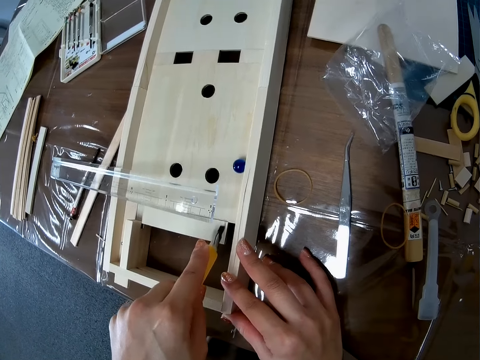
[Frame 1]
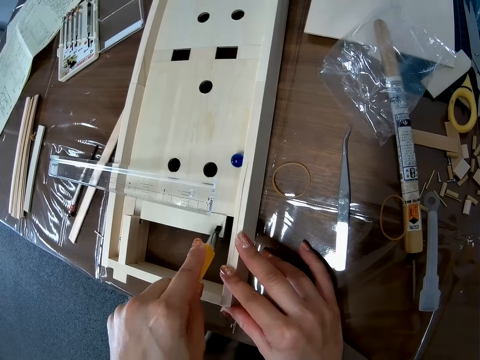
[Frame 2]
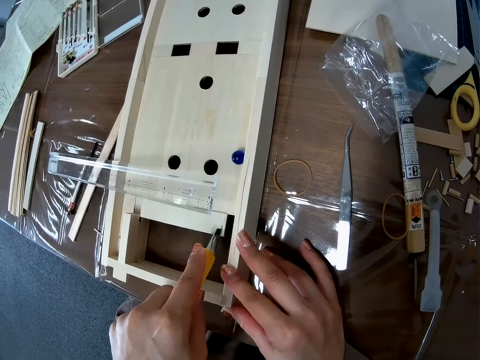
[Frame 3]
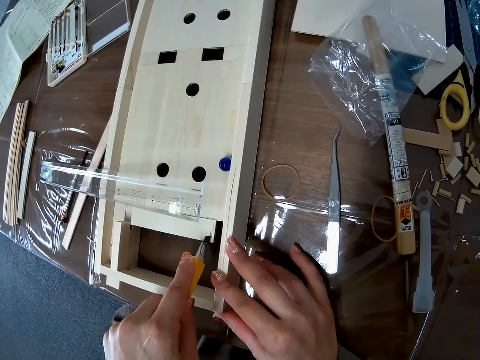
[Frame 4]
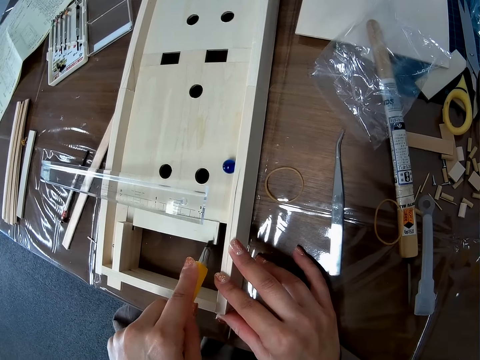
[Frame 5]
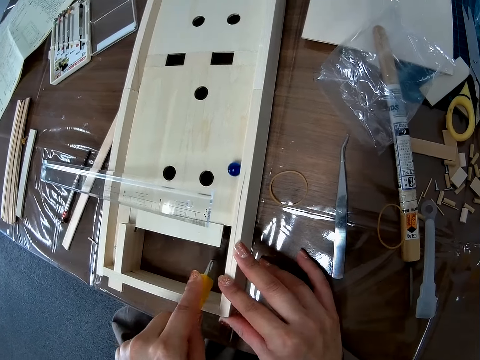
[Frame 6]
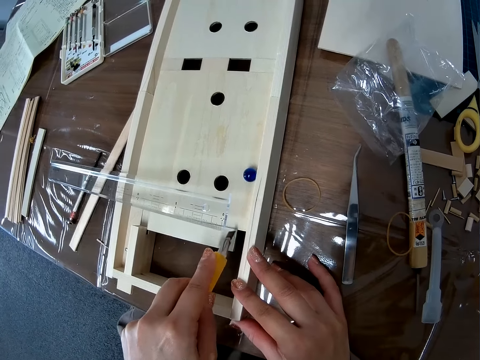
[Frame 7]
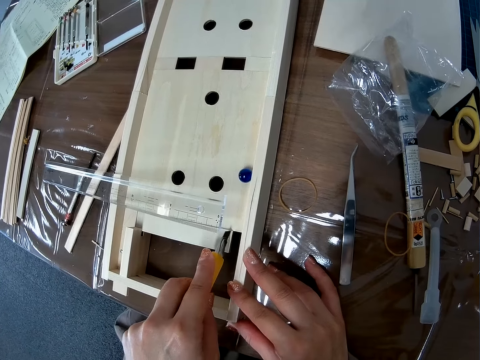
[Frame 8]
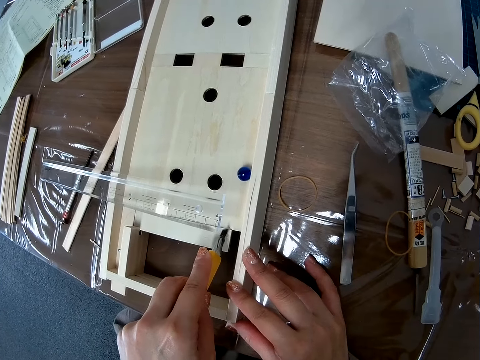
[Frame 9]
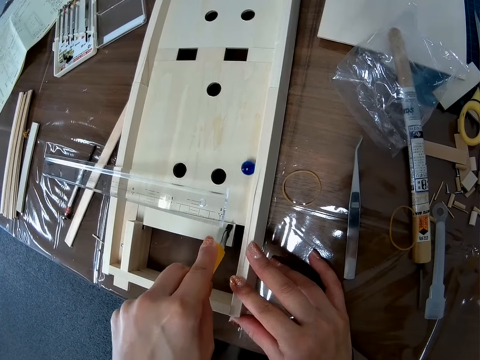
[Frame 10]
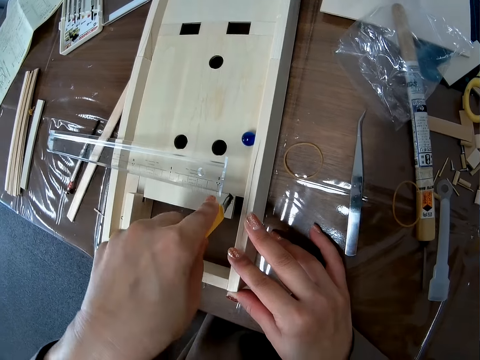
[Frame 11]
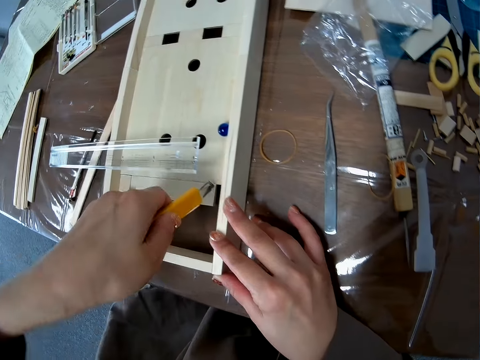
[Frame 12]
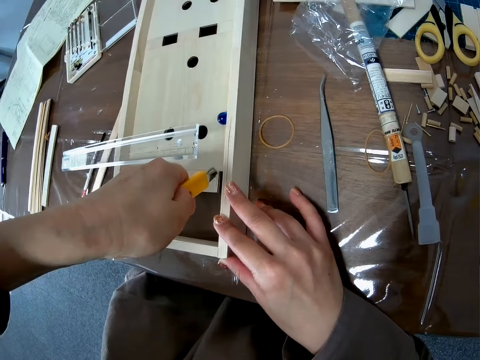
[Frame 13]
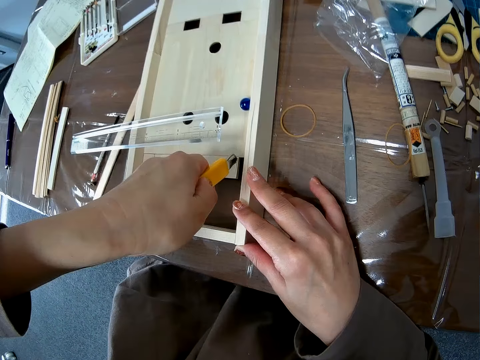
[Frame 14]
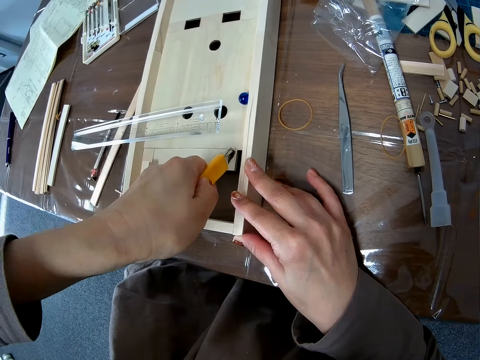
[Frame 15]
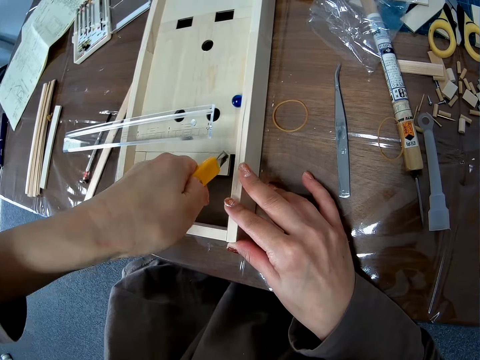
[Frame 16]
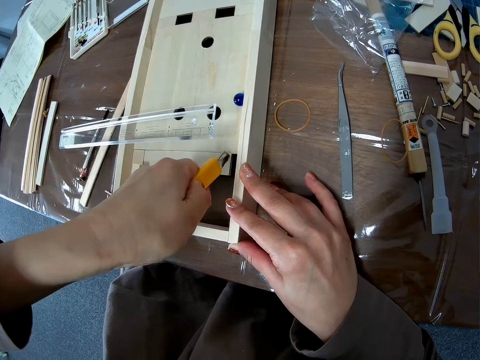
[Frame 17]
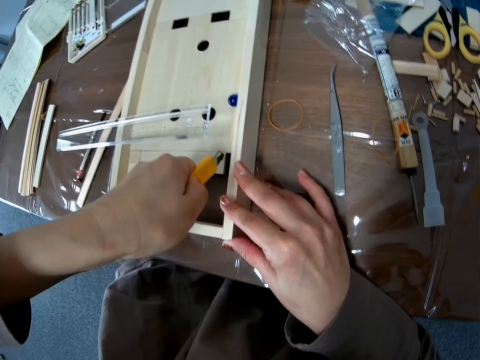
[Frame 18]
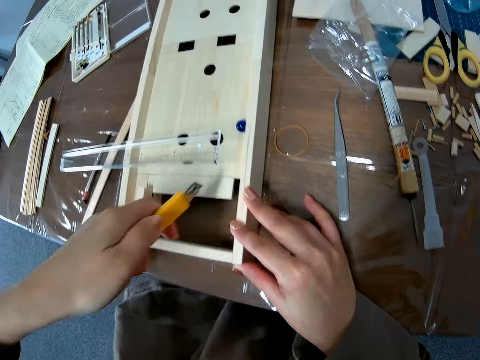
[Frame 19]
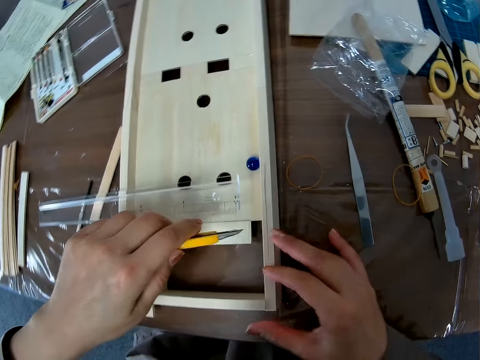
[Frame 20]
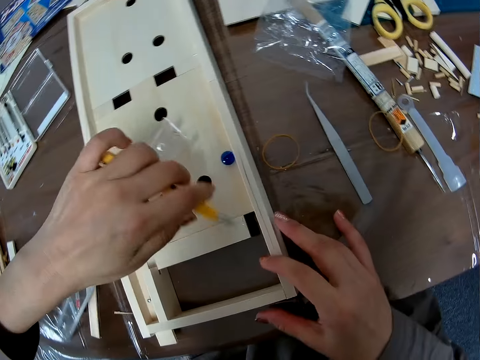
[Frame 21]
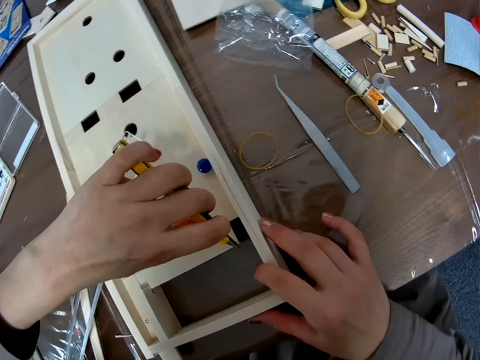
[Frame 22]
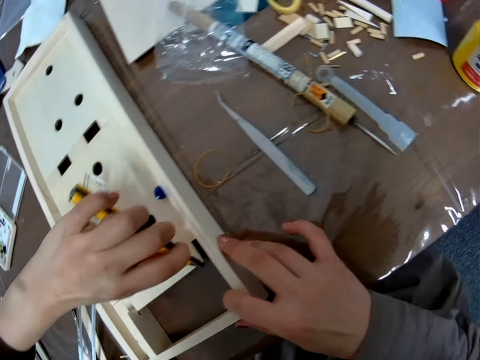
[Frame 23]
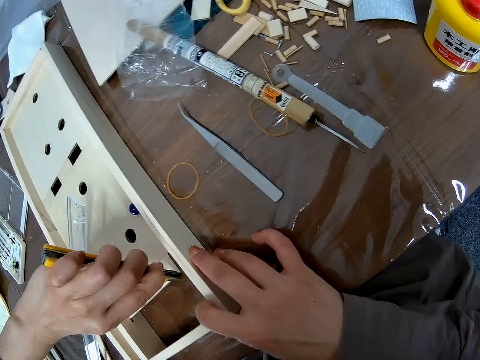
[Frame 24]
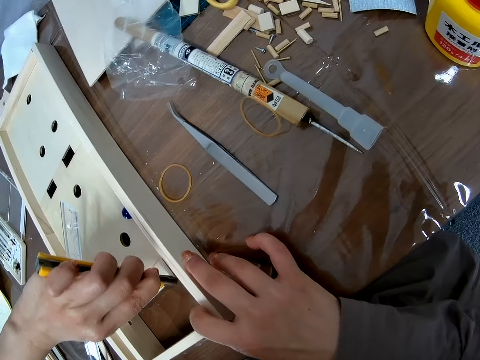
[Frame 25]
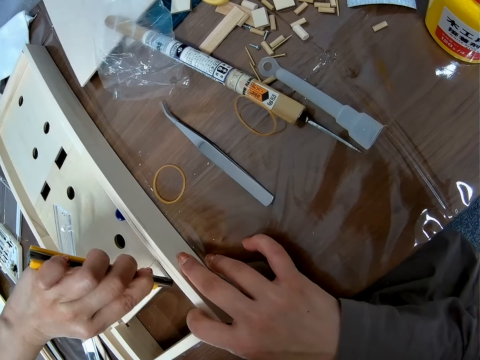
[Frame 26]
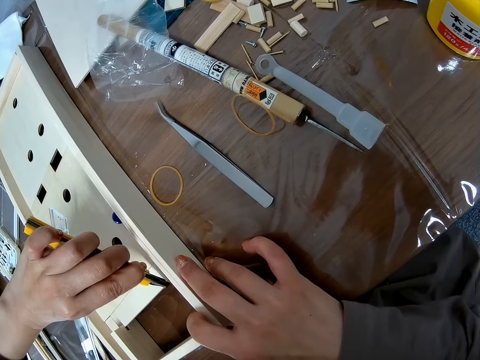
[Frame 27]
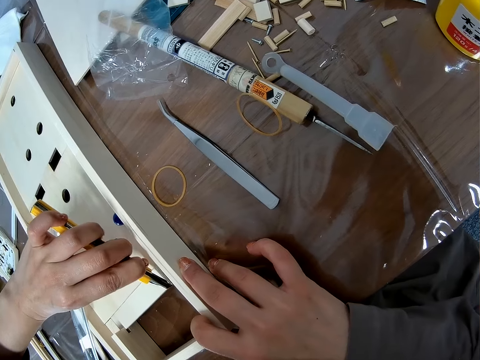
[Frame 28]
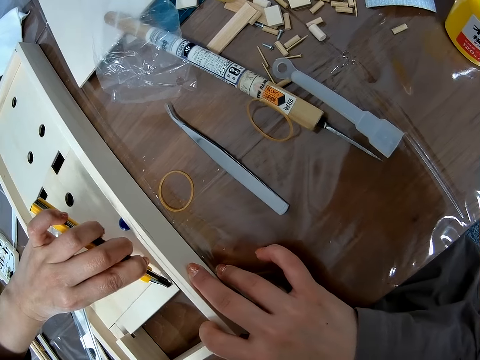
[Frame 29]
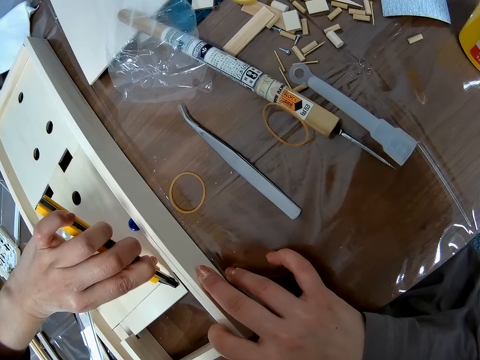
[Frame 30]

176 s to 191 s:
The camera wearer turns the stationery knife. They cut the game center wood craft with the stationery knife.

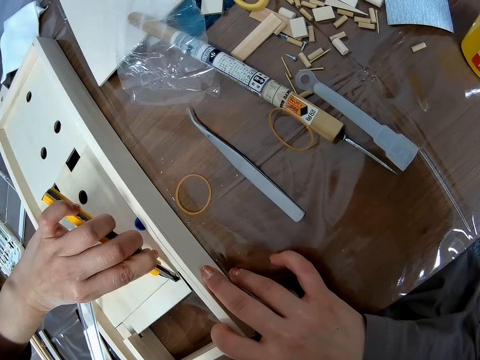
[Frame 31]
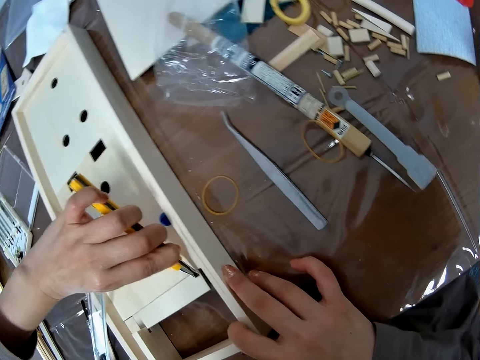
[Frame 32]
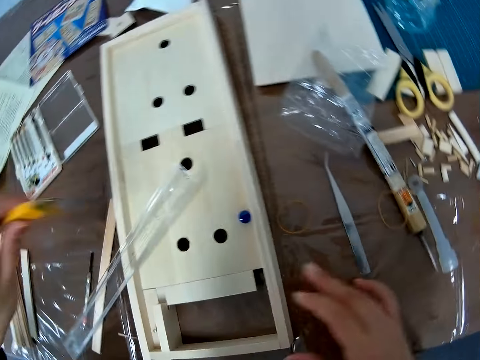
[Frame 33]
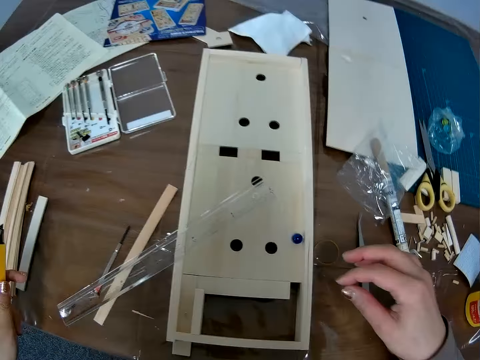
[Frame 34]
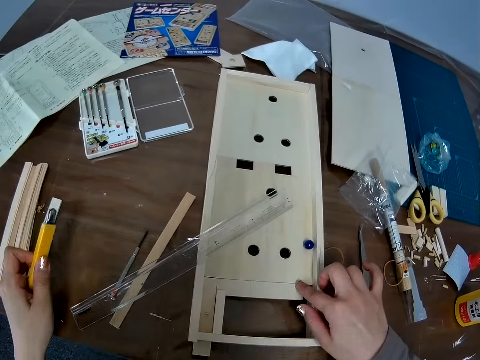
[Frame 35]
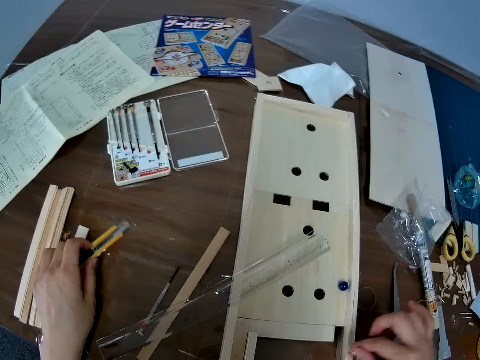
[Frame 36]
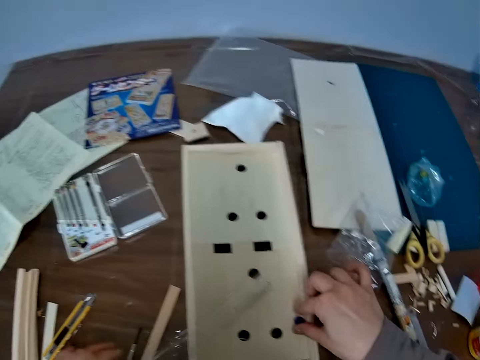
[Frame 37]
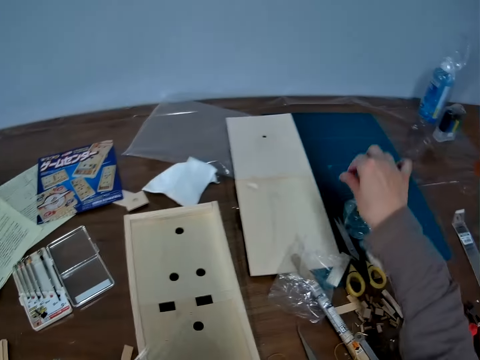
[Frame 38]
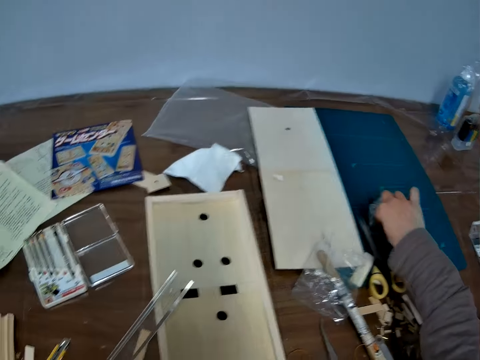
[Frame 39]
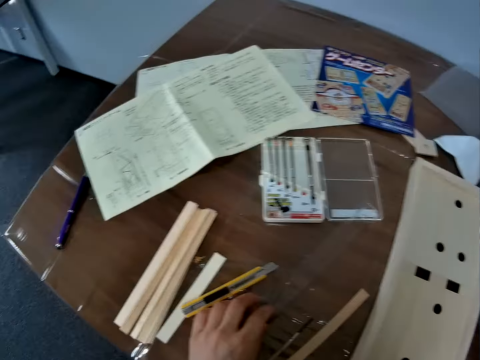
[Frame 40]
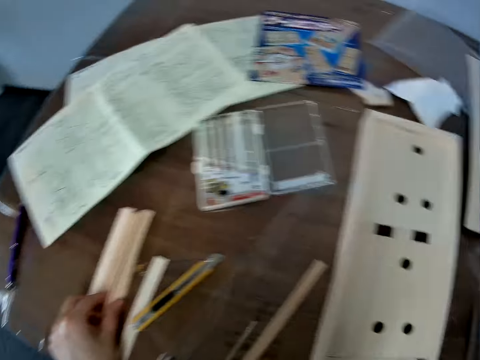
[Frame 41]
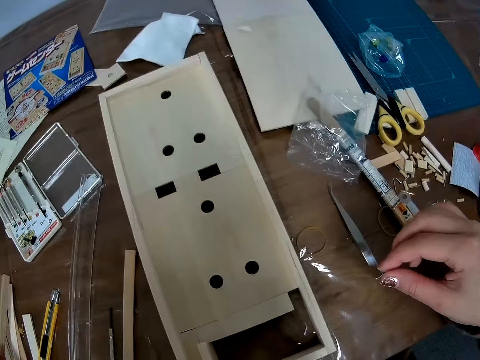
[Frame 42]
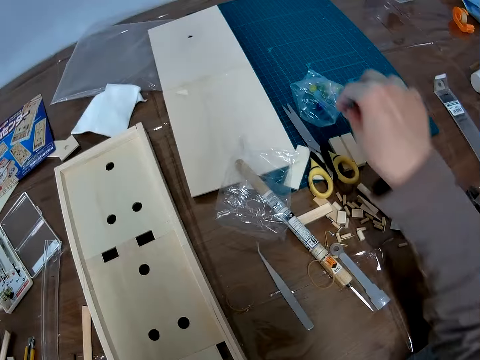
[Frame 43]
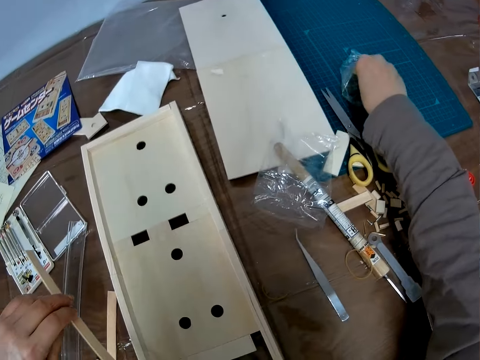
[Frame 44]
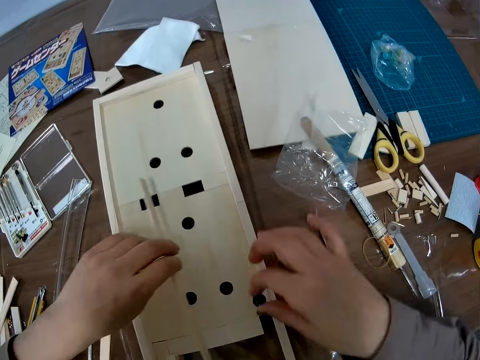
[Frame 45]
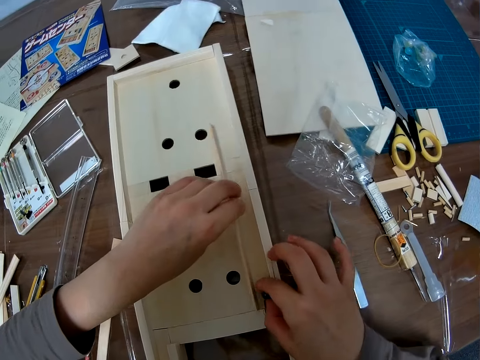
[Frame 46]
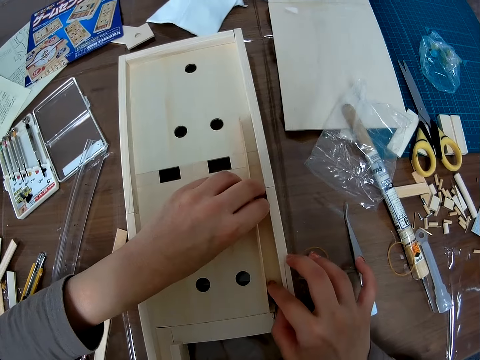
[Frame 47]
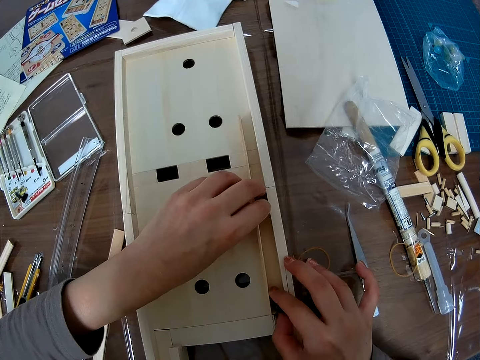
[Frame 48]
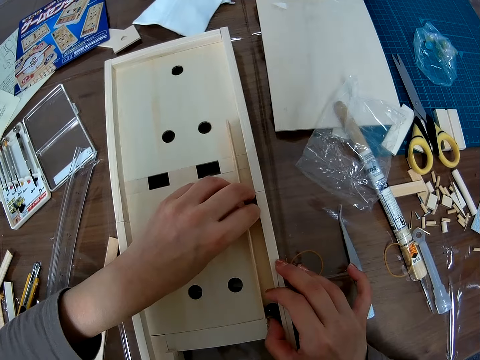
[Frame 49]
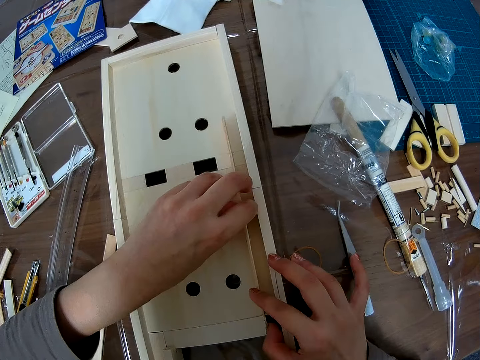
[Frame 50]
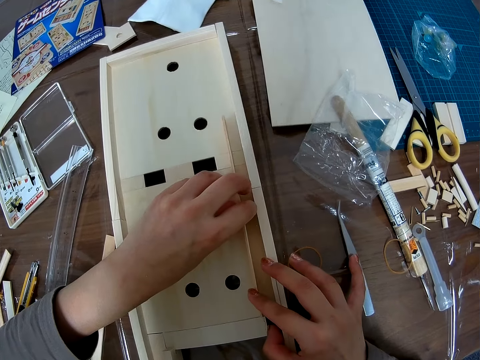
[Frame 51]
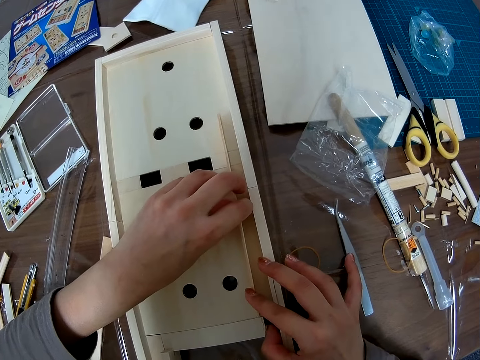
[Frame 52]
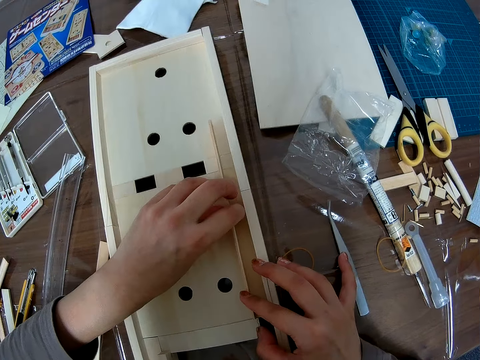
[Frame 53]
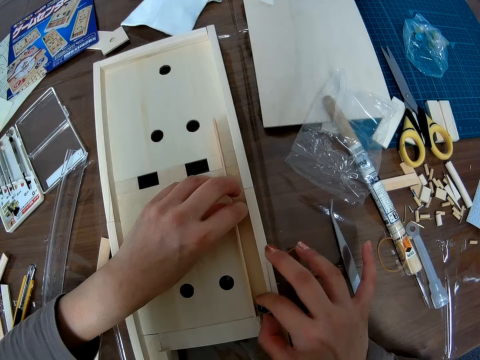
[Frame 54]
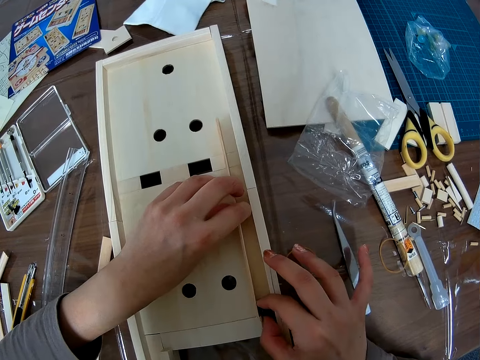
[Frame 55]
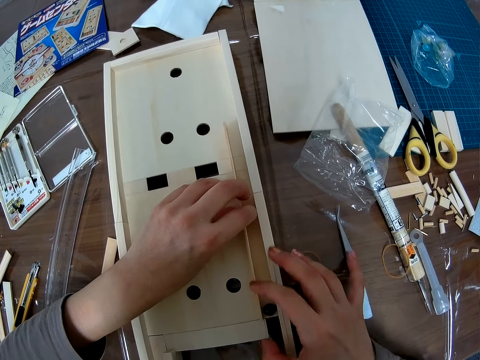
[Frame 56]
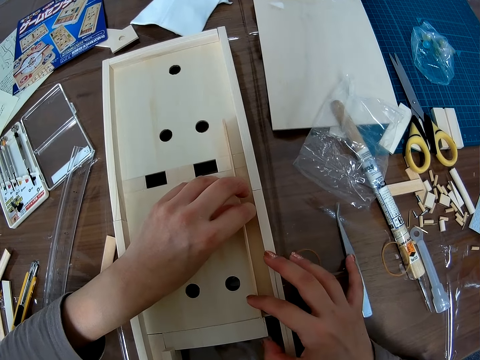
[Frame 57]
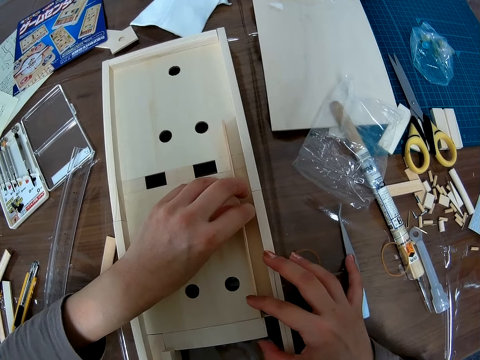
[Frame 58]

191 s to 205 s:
The camera wearer holds the game center wood craft. She touches the wooden craft with her right hand. She puts the stationery knife on the table. She picks the round ball or glass marble from the wooden craft with her right hand. She picks a ruler from the game center wood craft. She drops the round ball on the nylon with her right hand, drops the ruler on the table with her left hand, and turns around. She picks a wooden piece from the table with her left hand and turns around. She picks the round ball from the nylon with her right hand. She sets the wooden piece on the wooden craft with her left hand and sets the round ball on the wooden craft with her right hand. She fixes the wood on the game center wood craft. She fixes the glass marble on the game center wood craft. She adjusts the wooden piece on the wooden craft.
